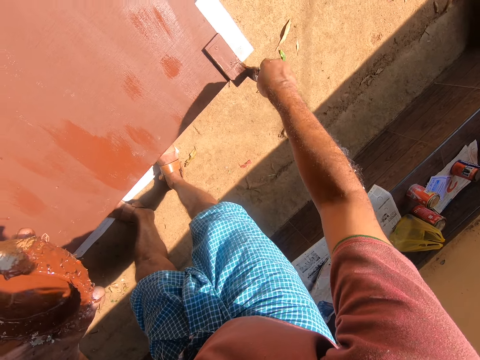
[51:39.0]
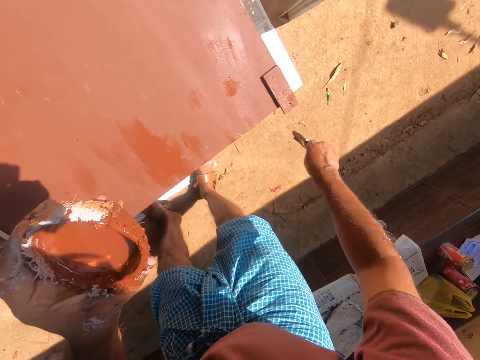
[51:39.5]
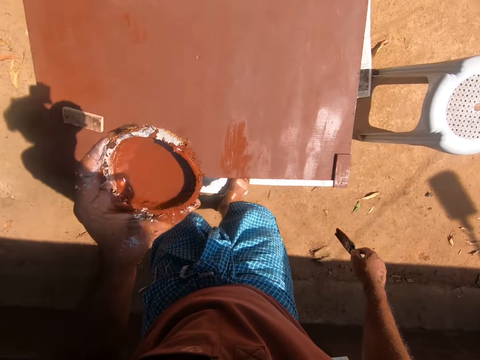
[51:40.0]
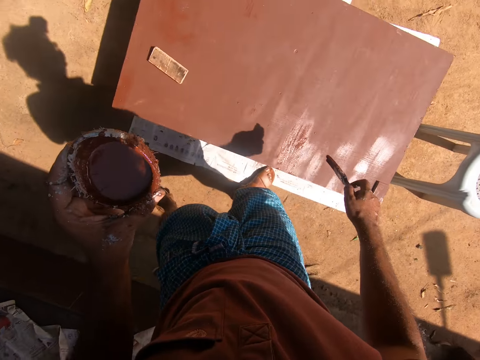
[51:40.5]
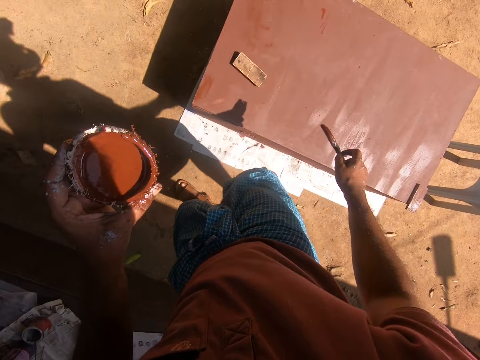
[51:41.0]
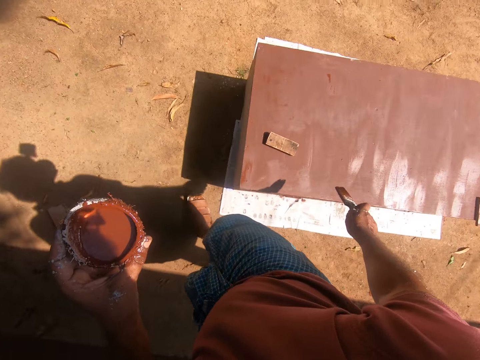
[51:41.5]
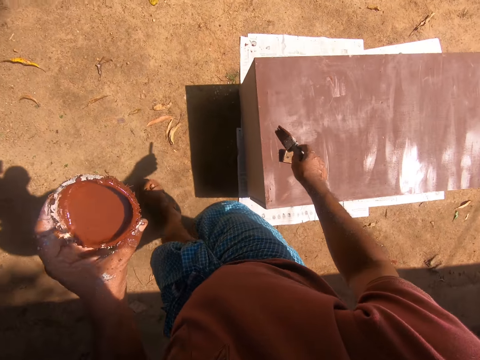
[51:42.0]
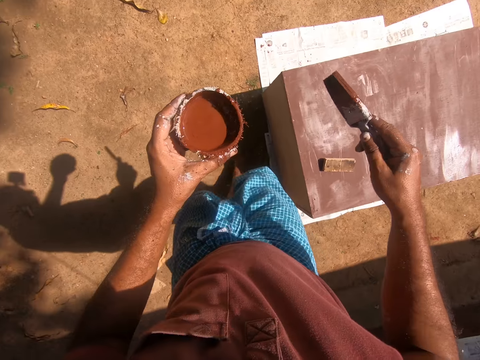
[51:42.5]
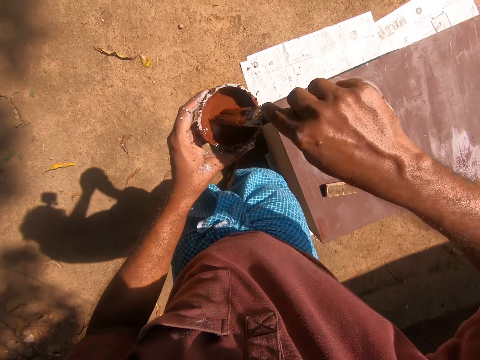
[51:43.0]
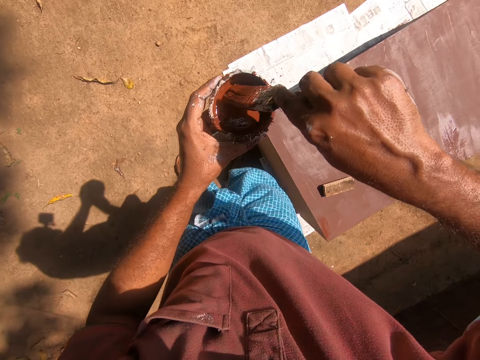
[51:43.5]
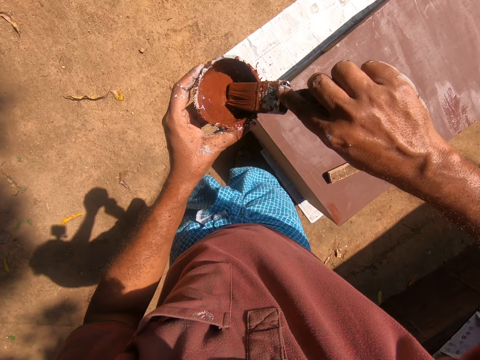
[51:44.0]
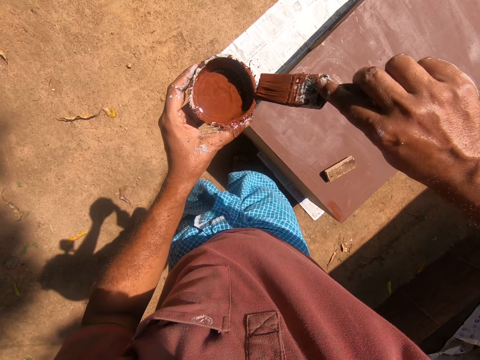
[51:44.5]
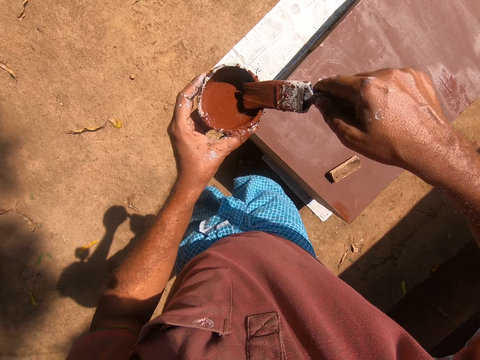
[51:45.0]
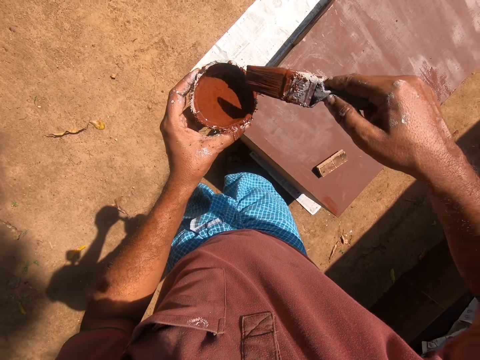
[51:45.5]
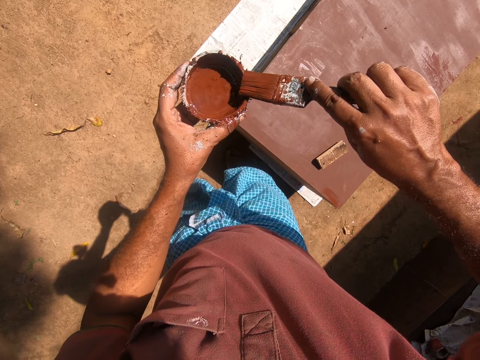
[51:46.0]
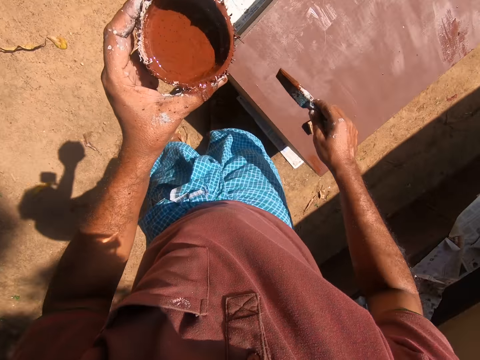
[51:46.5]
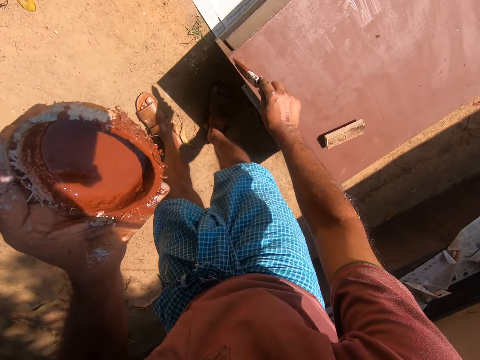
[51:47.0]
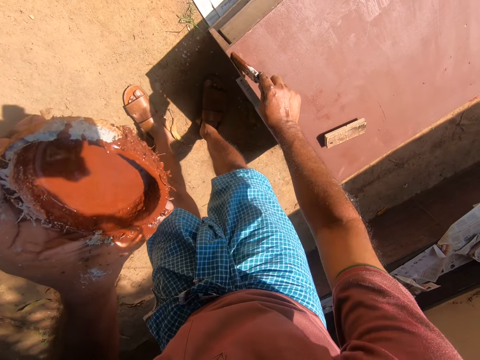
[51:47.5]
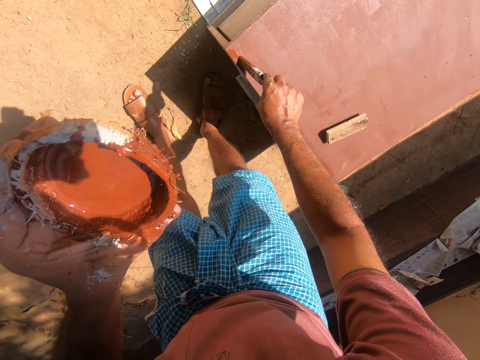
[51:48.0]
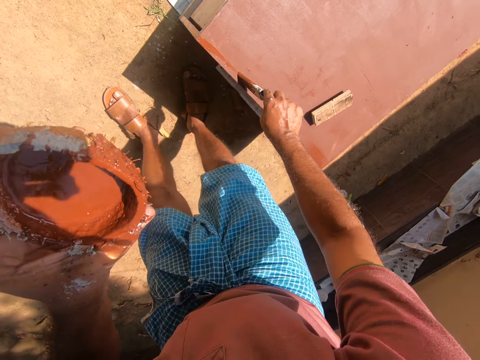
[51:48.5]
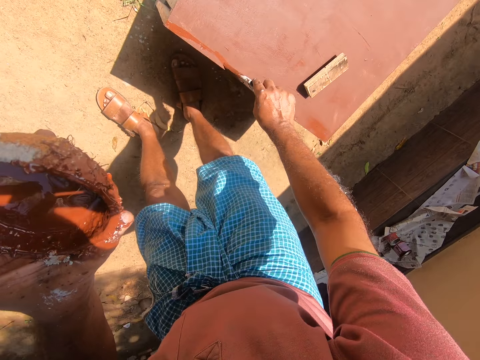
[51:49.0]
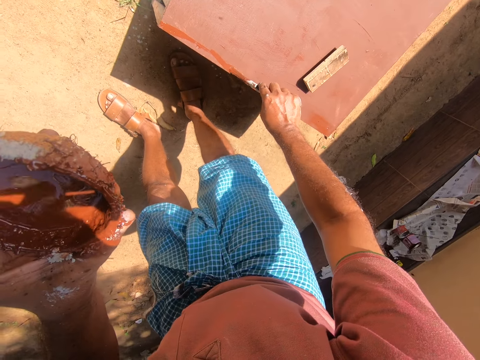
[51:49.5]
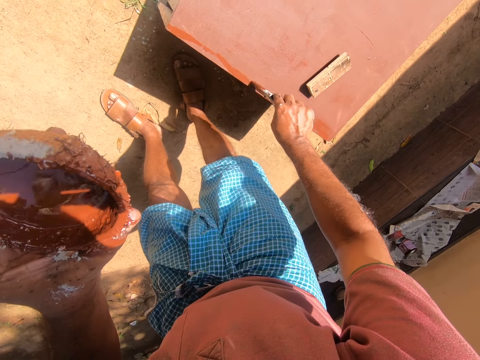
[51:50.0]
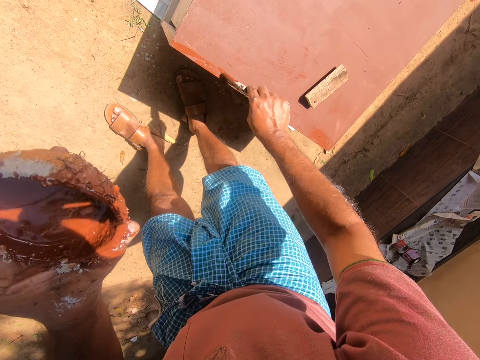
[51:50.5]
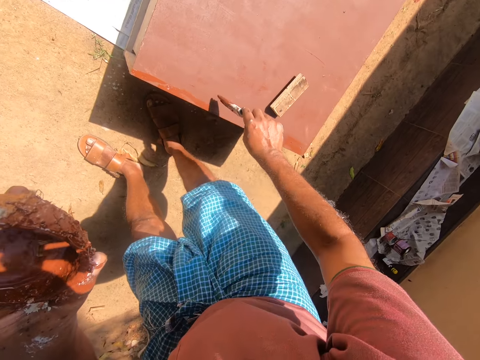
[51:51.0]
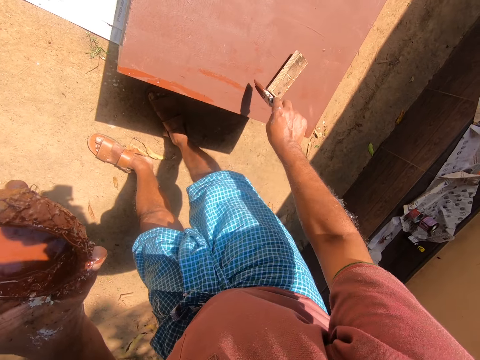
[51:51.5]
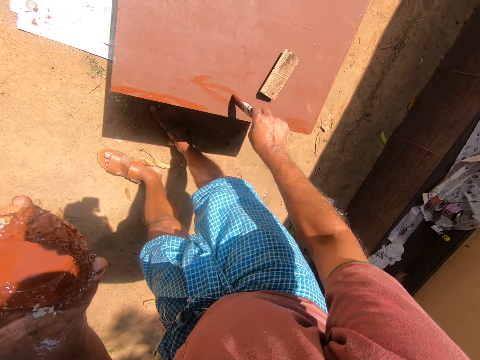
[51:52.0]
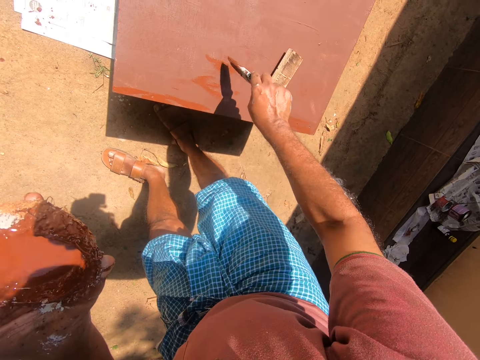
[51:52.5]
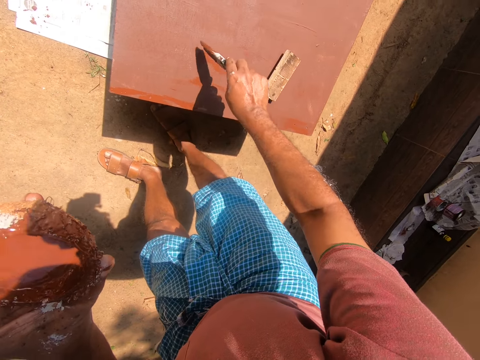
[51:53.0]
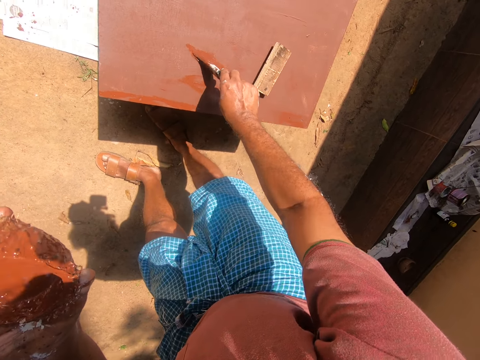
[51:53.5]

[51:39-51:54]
The camera wearer walks to the other side of the wooden box or table. They dip the paintbrush into the coconut shell or bowl containing paint. They smear the paintbrush on the edges of the coconut bowl. They paint the table with the painting brush.

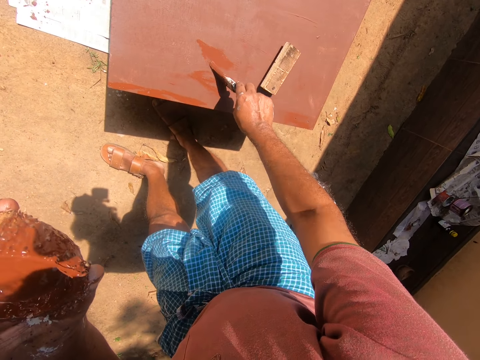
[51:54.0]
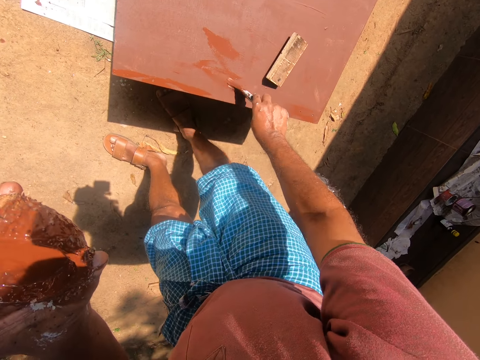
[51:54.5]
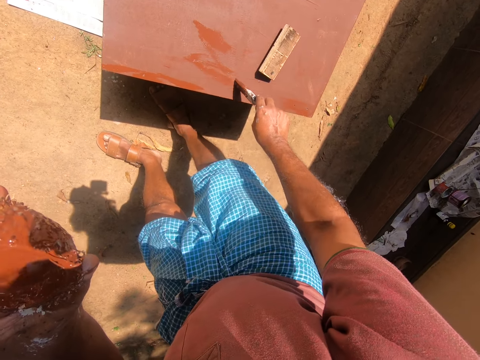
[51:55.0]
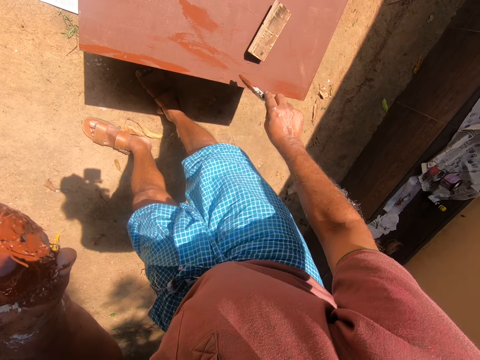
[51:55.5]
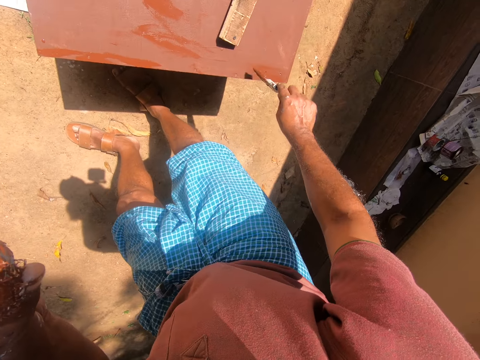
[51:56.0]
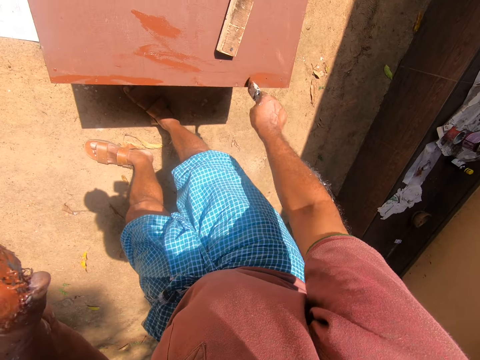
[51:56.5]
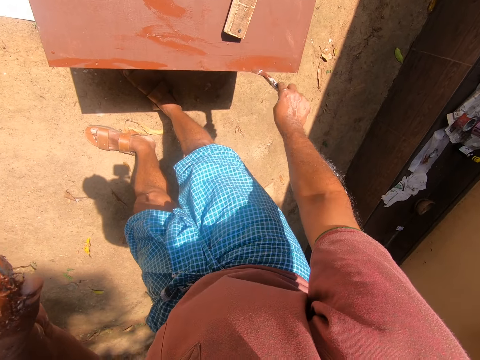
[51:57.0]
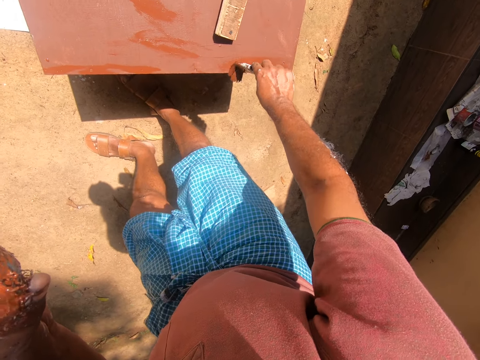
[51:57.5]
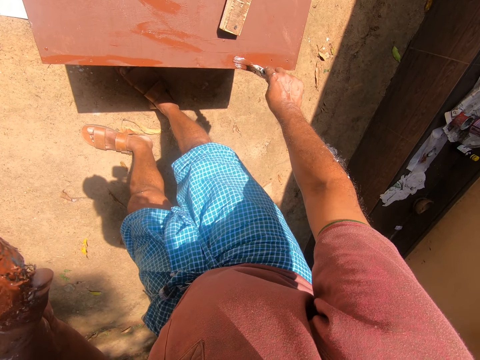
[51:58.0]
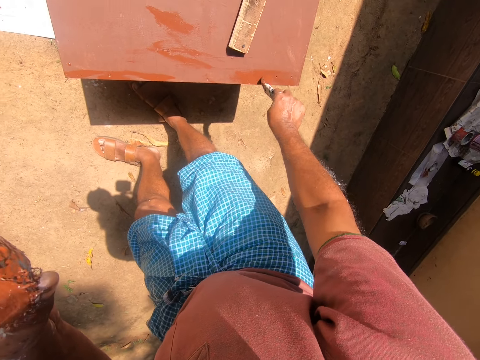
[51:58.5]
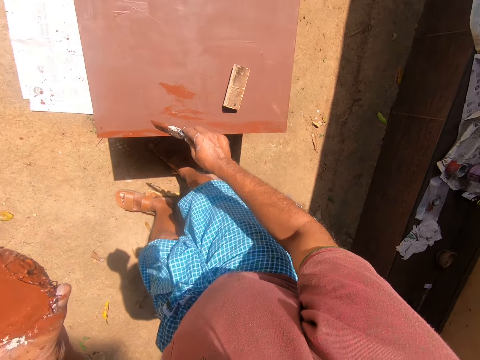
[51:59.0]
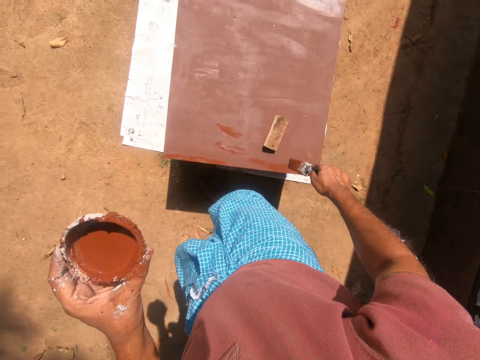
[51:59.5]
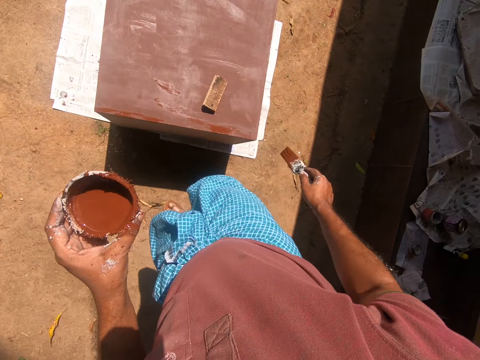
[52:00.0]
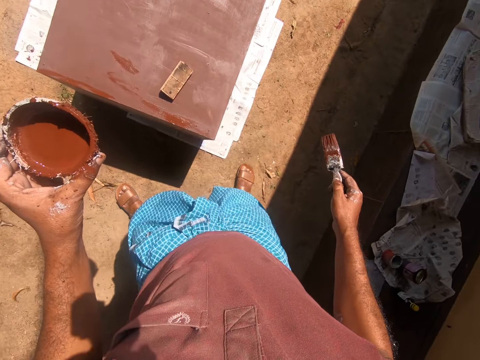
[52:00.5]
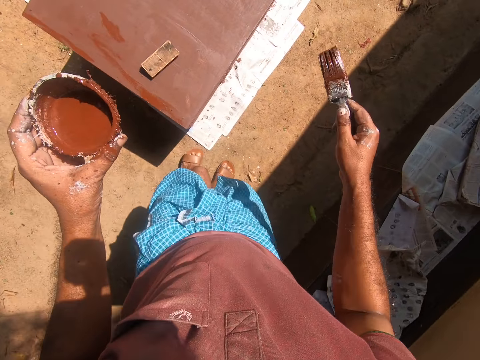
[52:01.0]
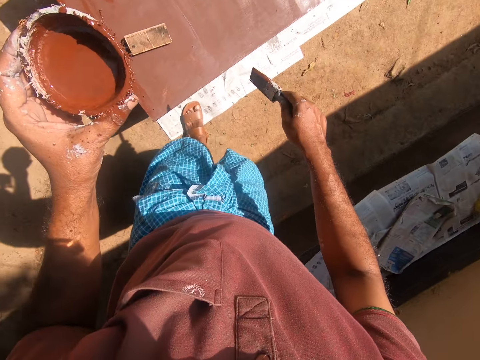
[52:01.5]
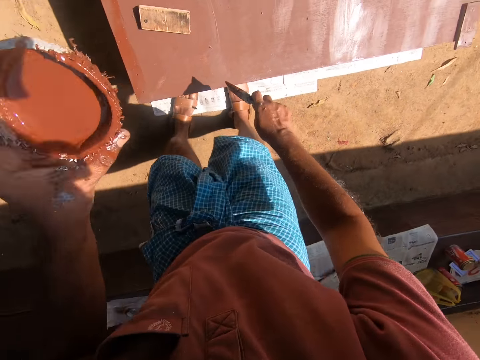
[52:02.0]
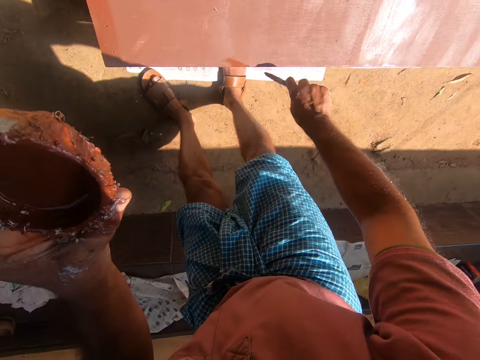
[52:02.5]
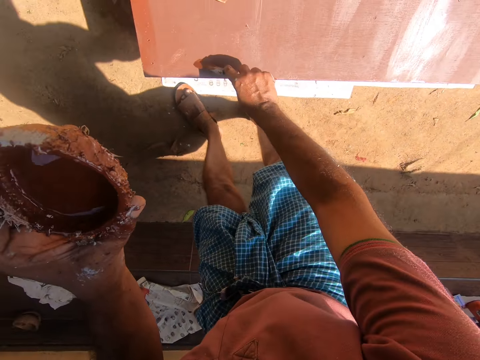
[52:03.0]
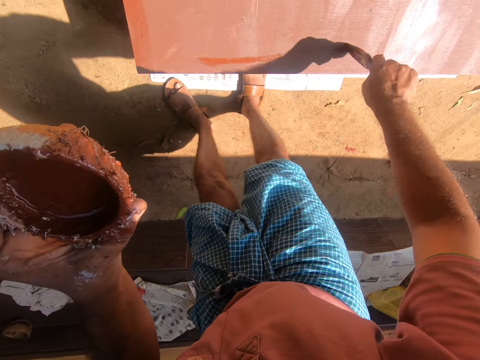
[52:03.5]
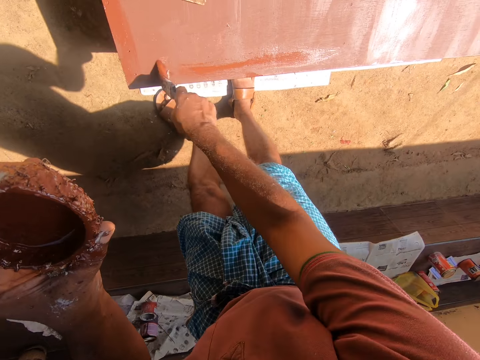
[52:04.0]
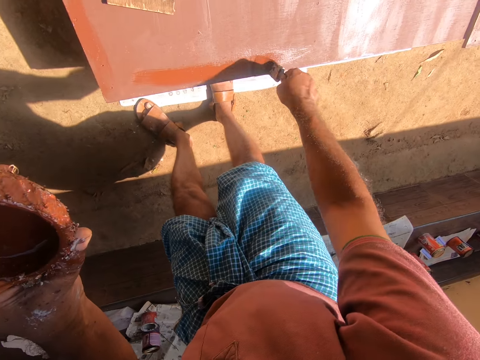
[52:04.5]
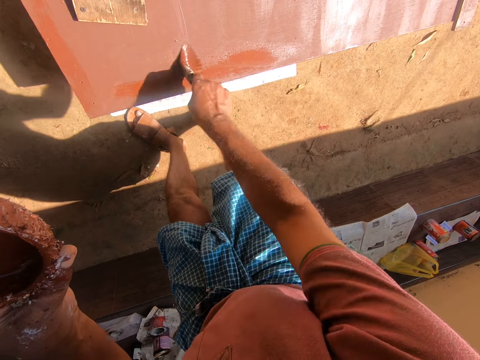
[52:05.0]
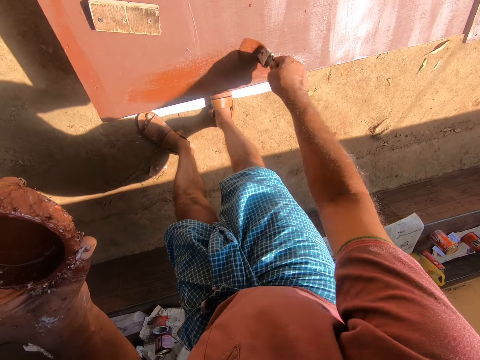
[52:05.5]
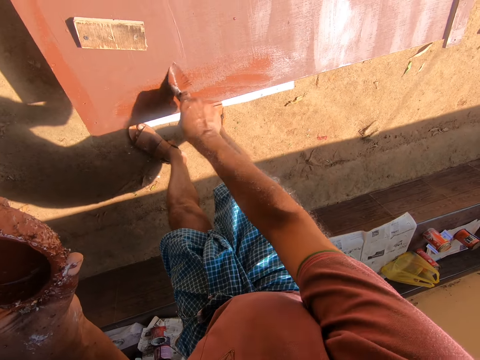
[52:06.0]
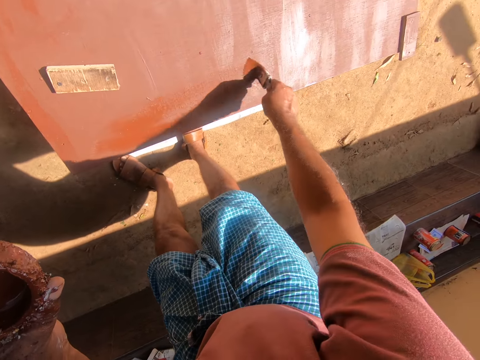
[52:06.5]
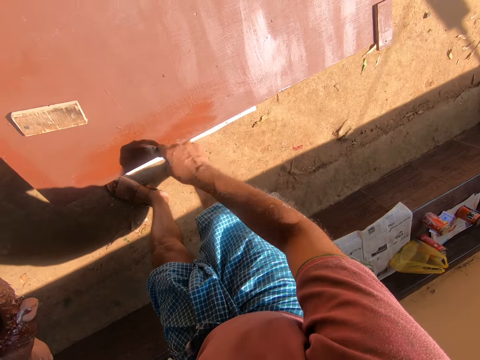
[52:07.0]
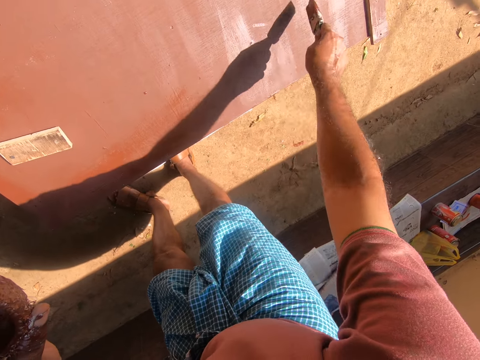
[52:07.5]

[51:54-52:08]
The camera wearer walks to the other side of the wooden box. They paint the wooden box.
